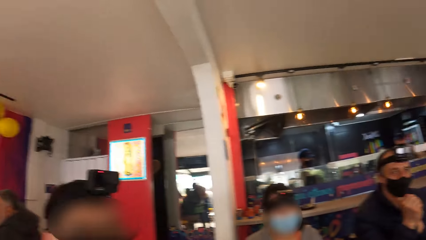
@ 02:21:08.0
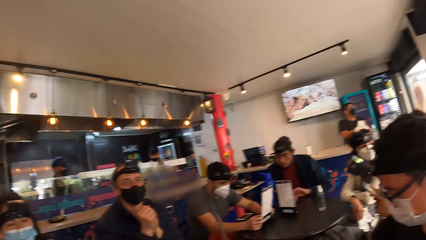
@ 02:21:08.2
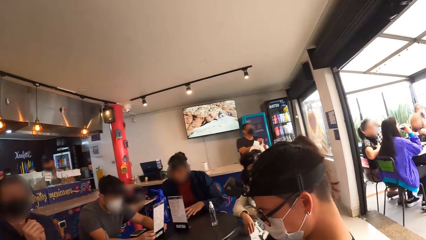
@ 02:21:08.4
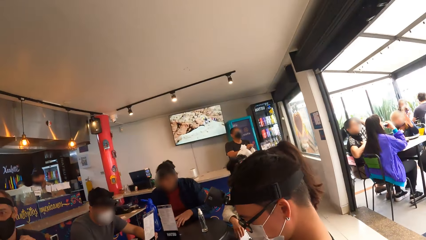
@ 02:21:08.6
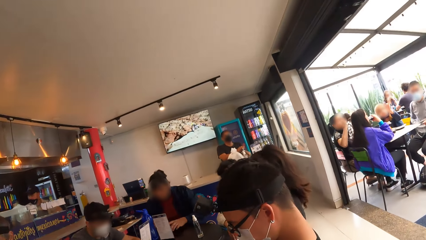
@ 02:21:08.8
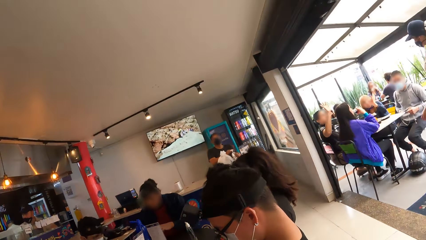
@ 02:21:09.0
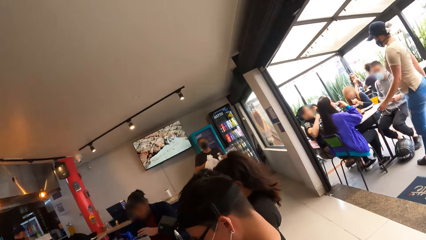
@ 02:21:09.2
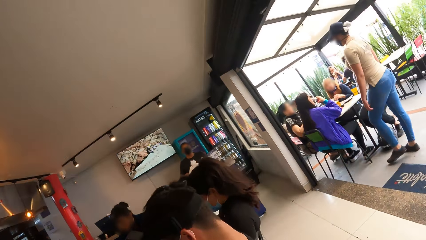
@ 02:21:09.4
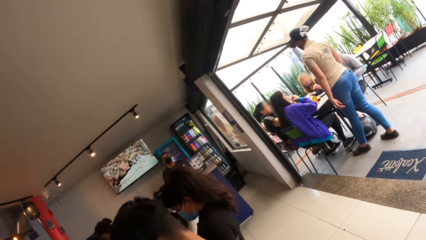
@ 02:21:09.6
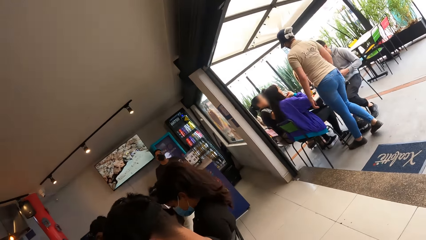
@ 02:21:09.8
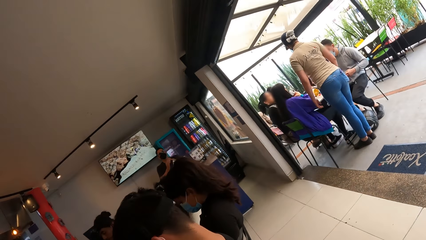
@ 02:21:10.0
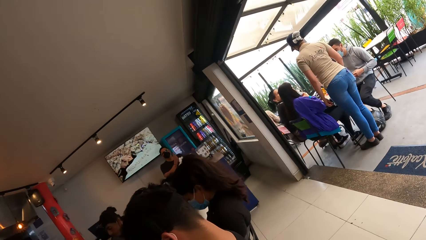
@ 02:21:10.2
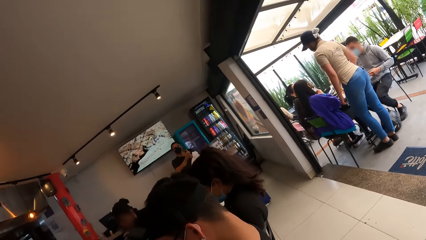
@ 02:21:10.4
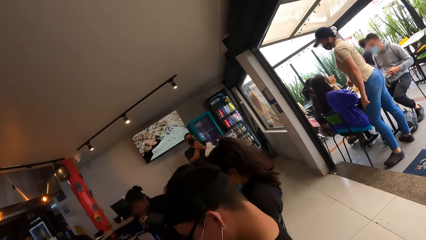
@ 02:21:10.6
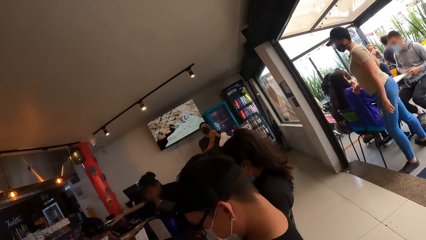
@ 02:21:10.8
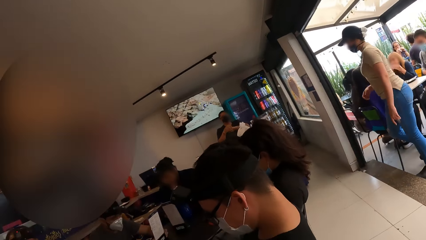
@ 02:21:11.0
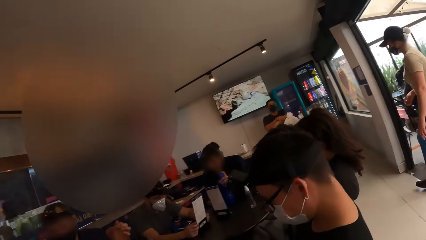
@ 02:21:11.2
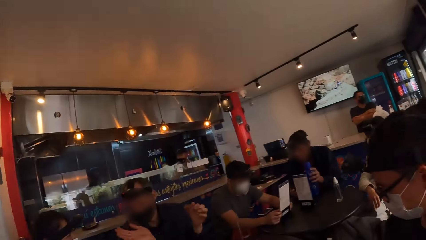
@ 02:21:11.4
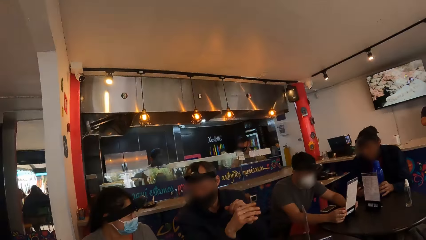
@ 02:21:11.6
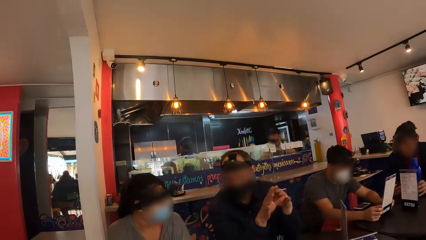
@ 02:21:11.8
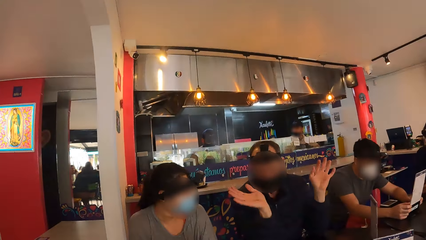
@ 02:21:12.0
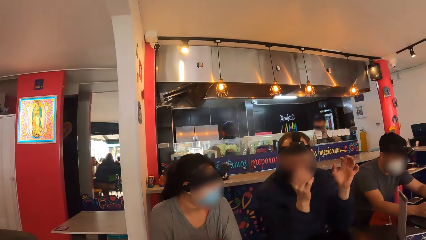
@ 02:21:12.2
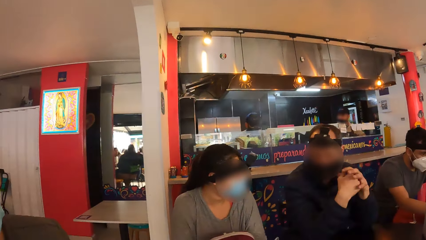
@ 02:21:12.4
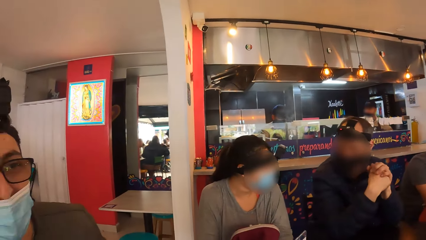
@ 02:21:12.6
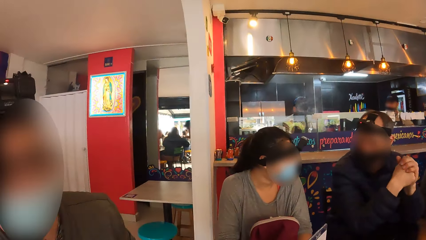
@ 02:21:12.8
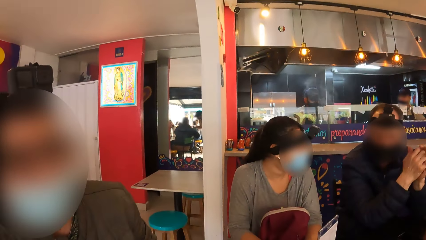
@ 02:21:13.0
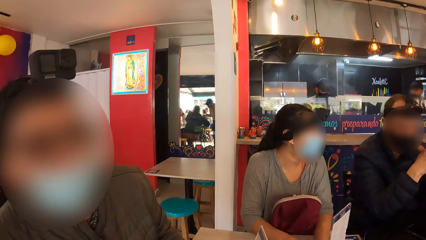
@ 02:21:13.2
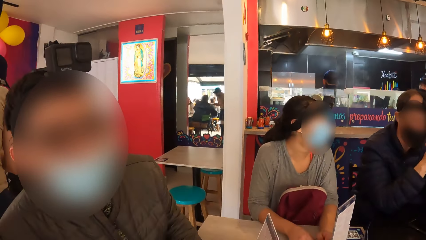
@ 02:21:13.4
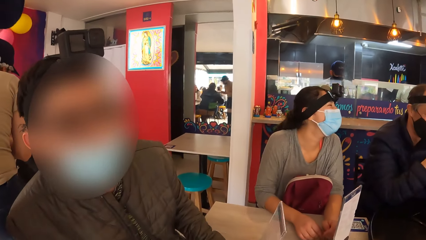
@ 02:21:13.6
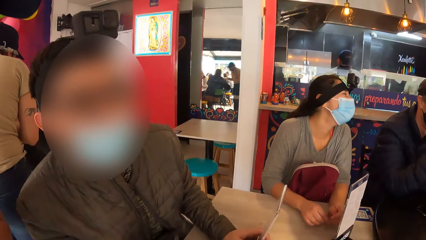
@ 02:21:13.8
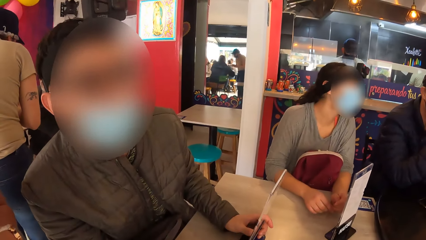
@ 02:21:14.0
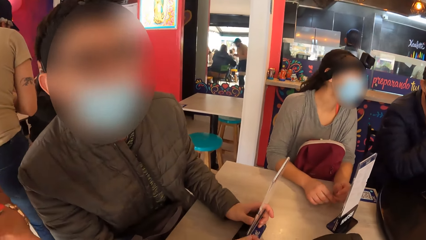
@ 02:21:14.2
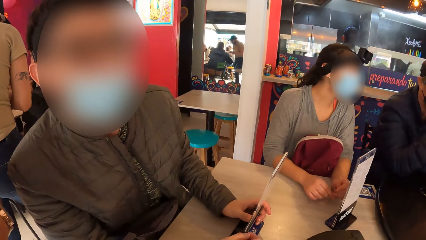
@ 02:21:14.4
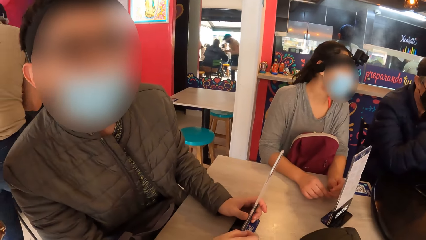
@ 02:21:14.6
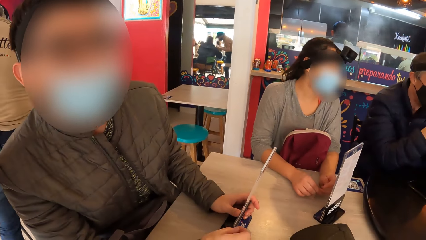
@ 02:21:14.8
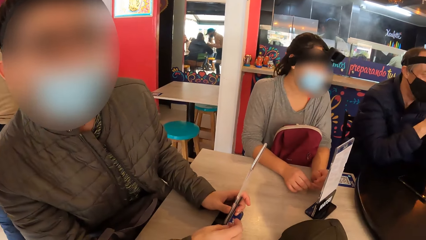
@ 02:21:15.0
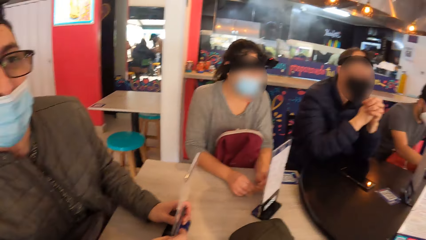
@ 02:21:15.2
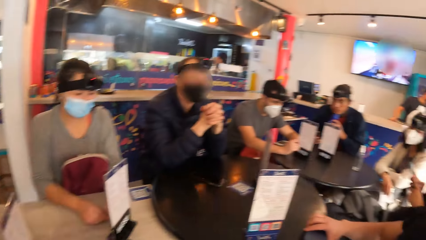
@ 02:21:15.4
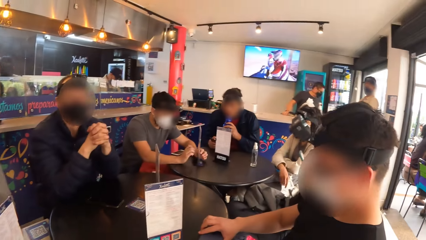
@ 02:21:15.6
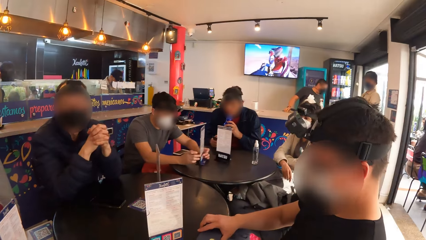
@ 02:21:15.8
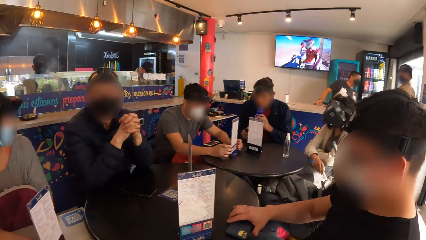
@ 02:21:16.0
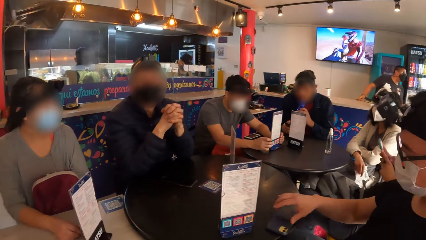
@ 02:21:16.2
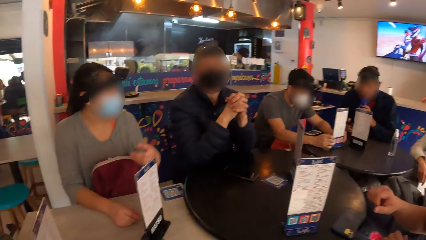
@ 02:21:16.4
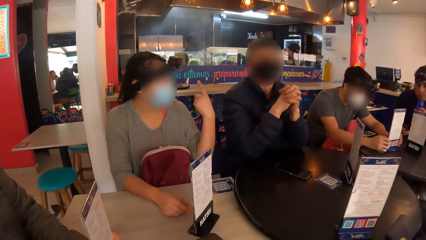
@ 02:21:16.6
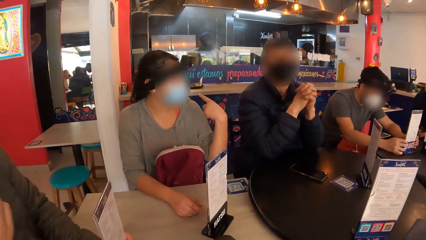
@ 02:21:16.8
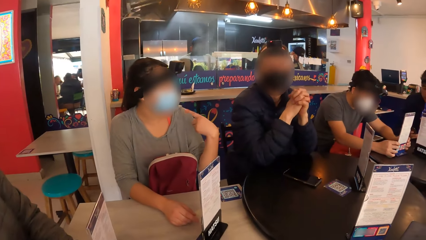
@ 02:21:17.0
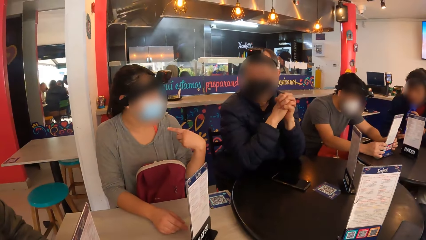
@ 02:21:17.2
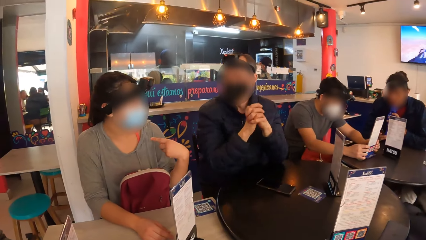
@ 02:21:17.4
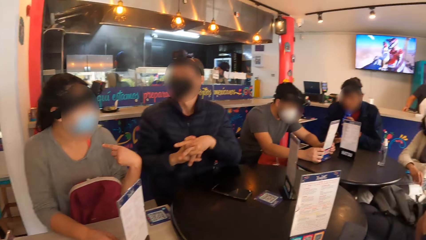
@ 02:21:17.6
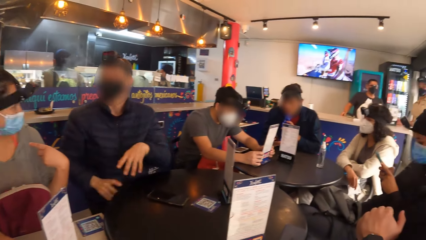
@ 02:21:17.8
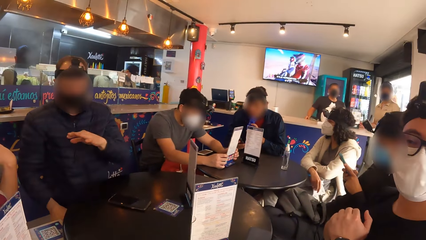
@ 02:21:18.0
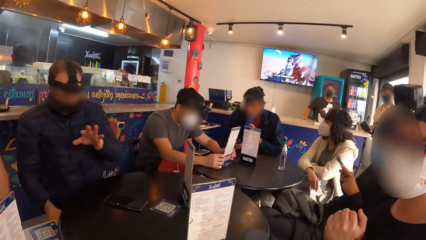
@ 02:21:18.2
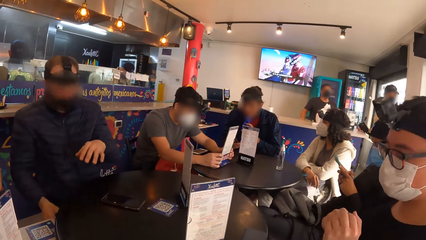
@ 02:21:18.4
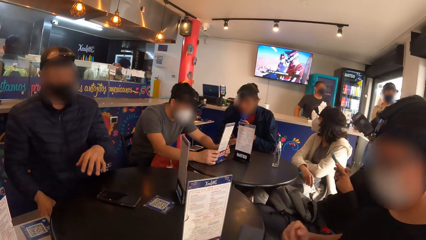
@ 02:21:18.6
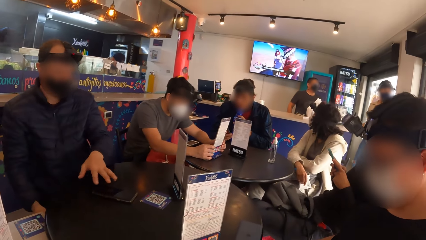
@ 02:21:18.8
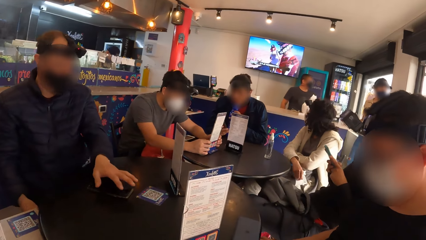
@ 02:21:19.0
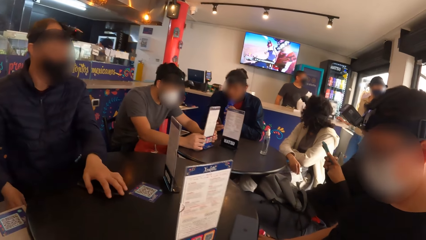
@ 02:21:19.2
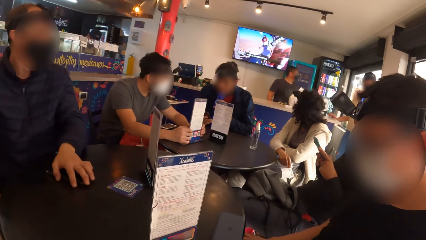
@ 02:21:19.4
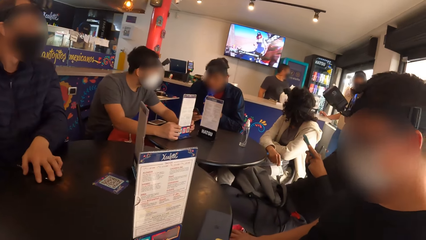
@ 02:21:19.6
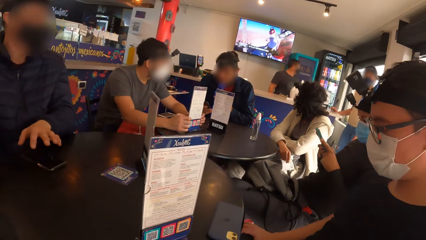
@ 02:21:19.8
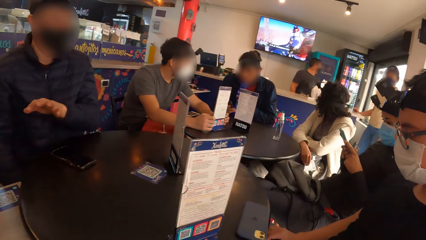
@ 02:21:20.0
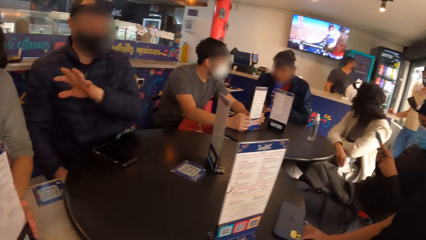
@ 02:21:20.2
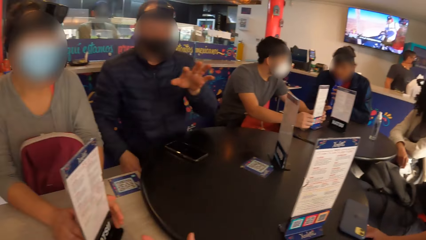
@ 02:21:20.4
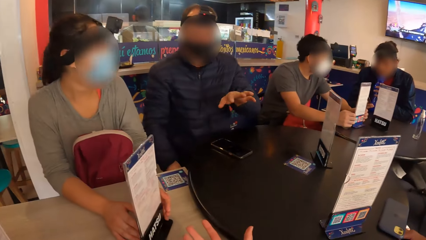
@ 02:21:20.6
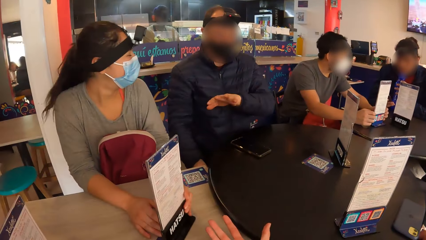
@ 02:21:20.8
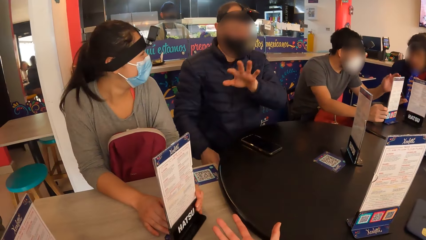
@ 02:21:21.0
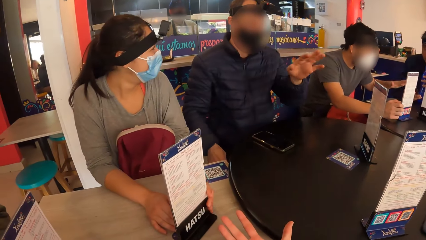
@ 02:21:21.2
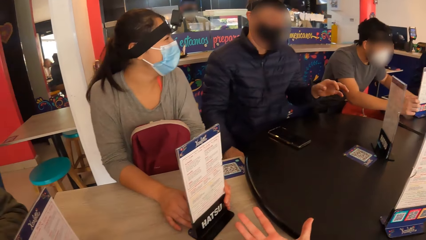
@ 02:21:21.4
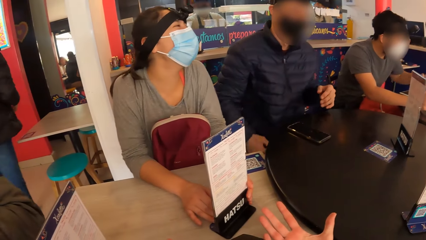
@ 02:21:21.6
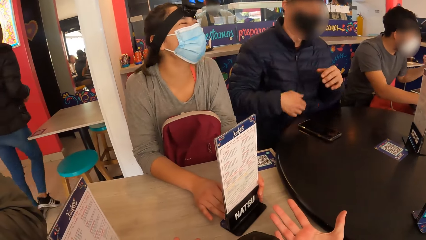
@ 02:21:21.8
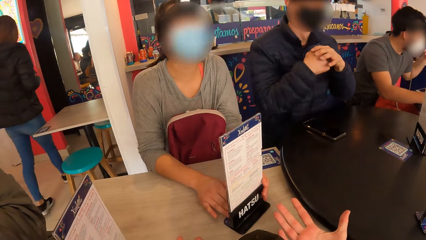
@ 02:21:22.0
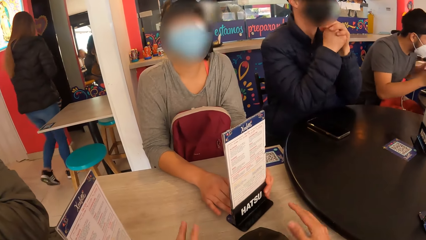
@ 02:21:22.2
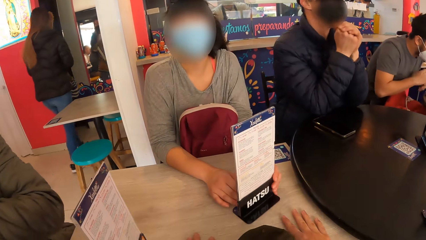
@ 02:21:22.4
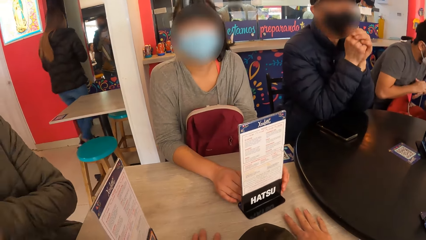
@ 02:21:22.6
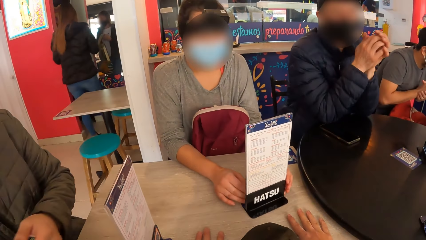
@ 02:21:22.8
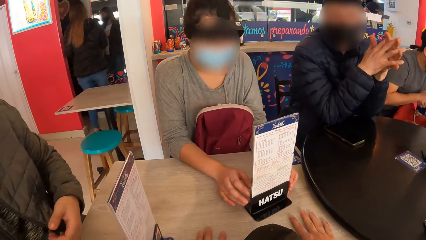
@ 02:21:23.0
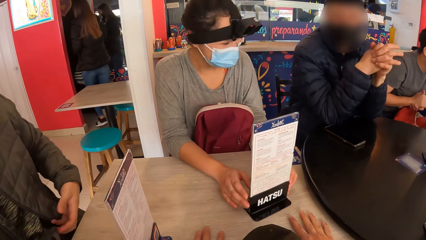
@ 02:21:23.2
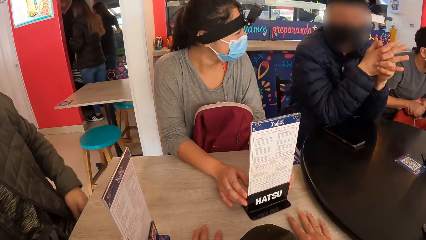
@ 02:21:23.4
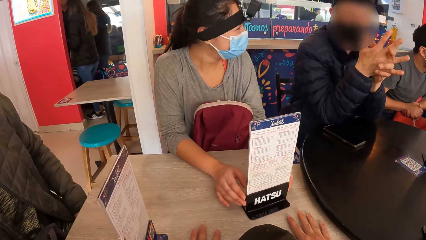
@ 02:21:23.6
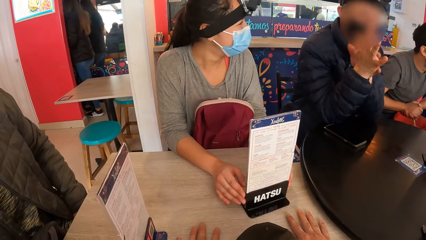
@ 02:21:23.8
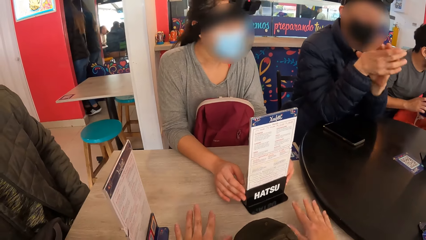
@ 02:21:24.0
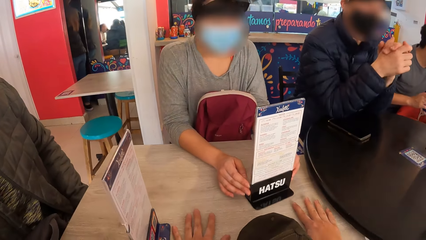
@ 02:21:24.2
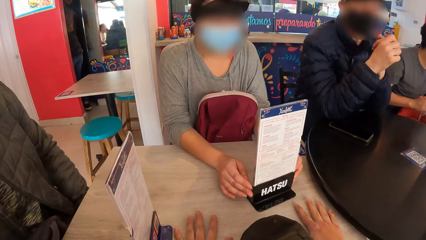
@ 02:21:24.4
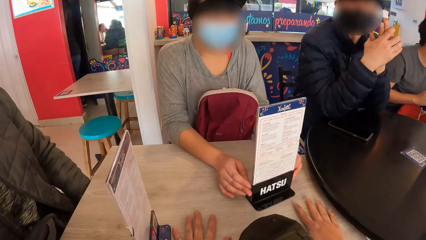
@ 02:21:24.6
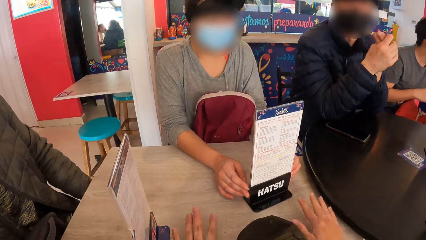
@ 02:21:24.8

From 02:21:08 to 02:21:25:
A man converses with a woman. The man moves the phone on the table with his left hand.
